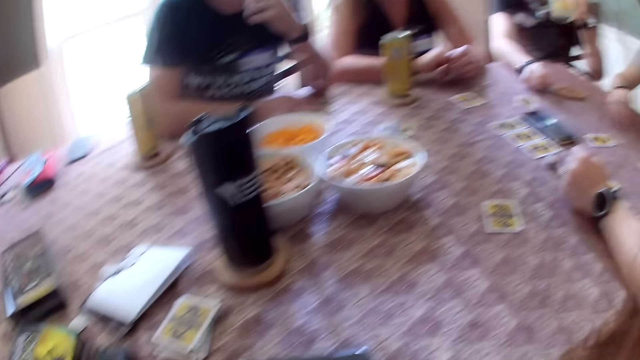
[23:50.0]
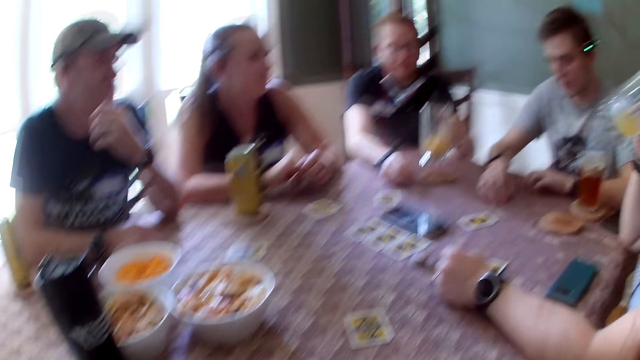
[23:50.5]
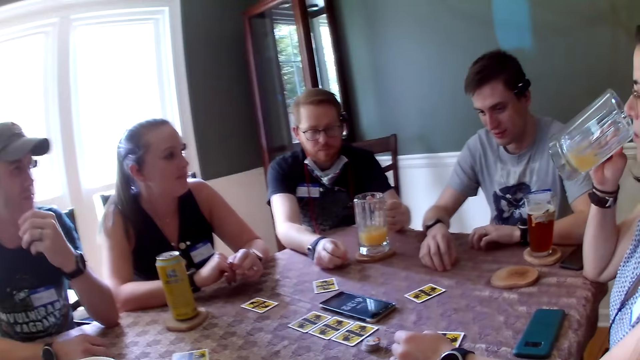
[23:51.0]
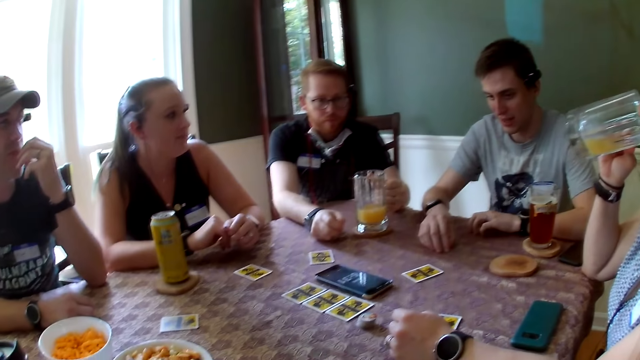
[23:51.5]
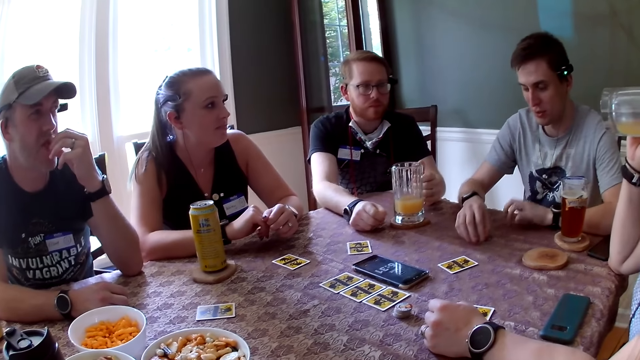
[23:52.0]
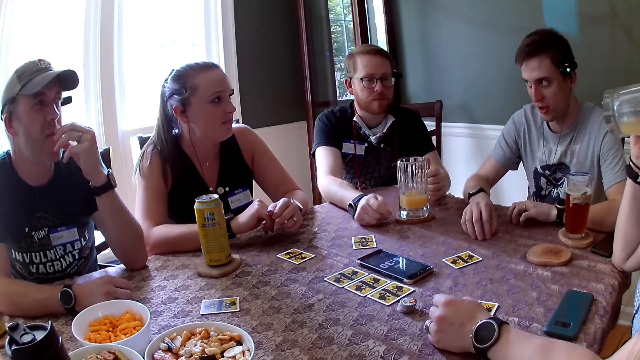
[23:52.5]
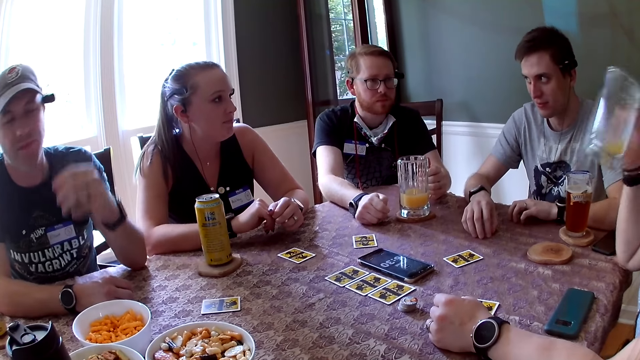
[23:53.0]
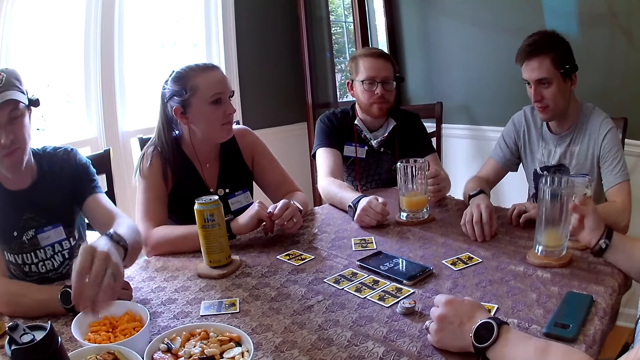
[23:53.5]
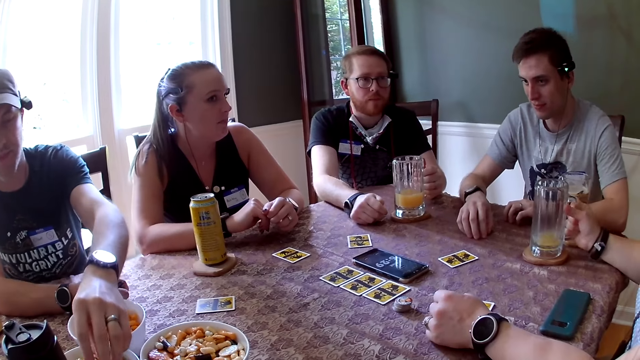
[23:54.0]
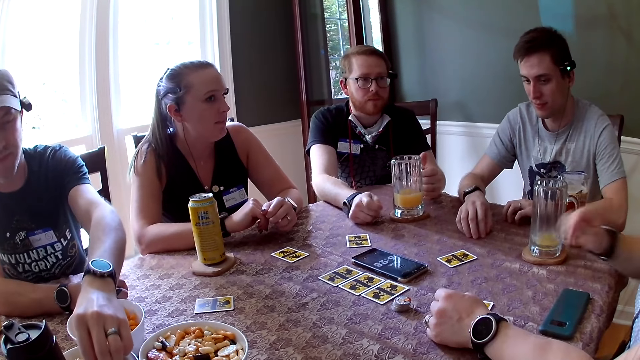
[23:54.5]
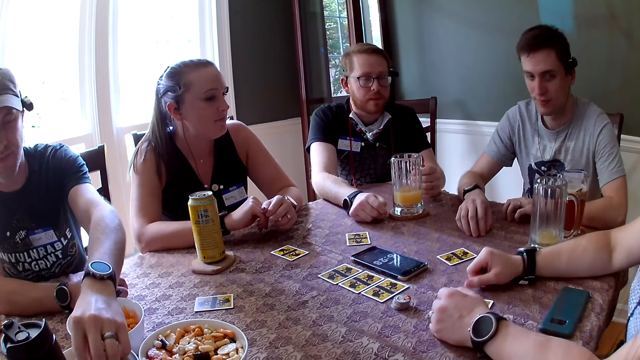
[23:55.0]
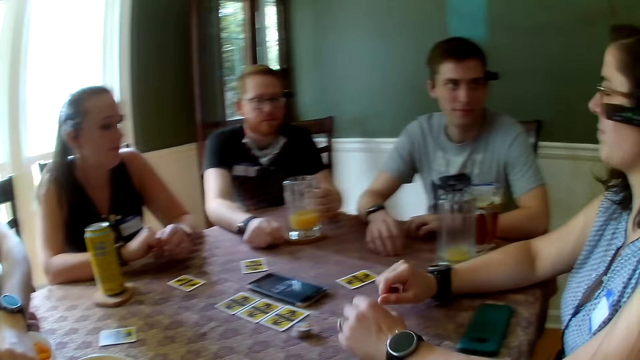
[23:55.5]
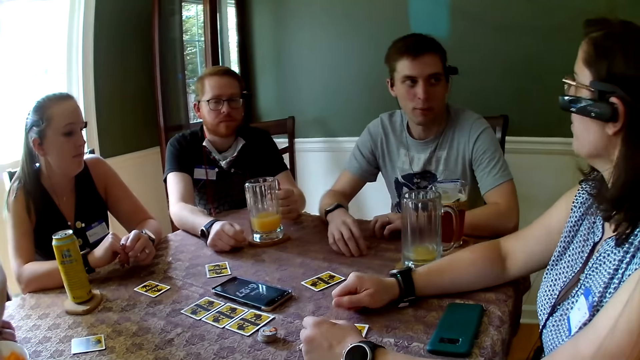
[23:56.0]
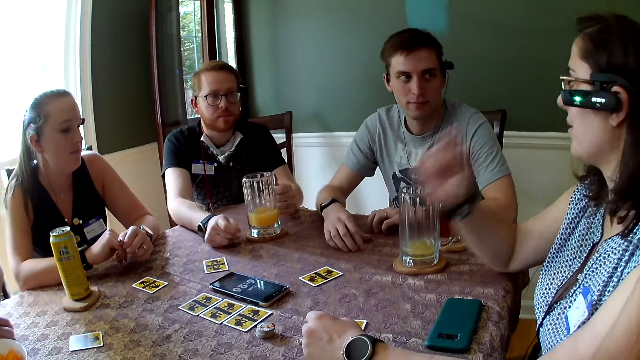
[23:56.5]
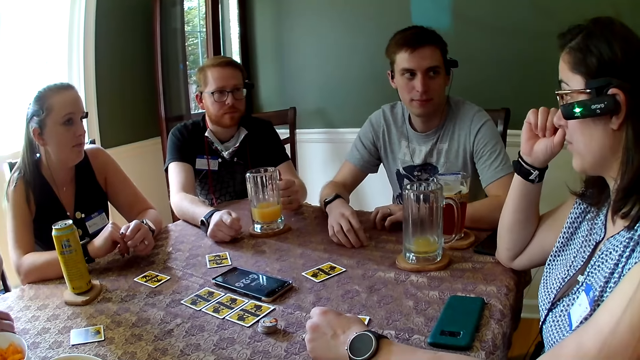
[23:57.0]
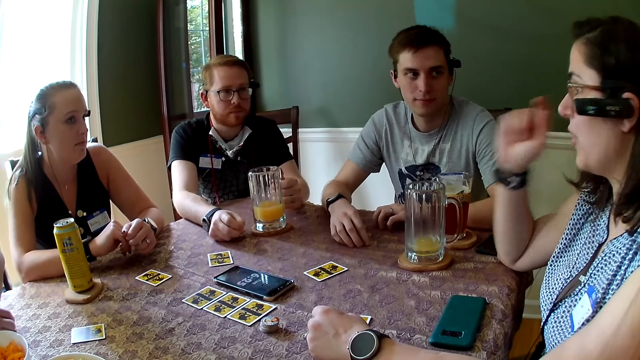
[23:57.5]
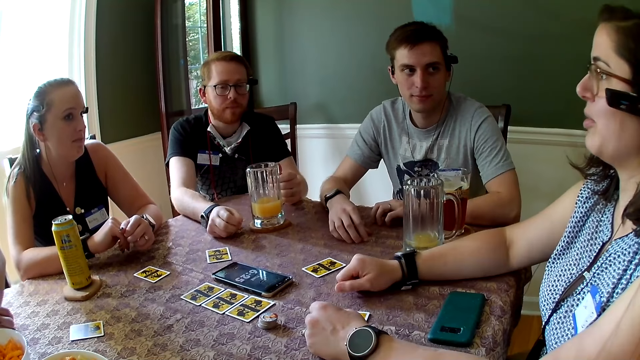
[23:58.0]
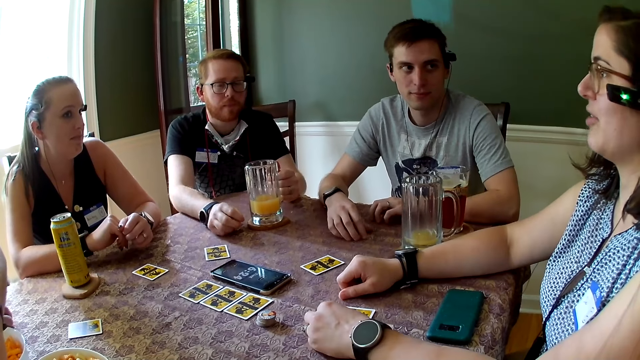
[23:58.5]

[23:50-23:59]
A man drinks the juice in his left hand. A person eats the crisp. Another person puts the glass of juice down. A woman drinks the juice from the cup in her right hand. The woman drops the juice on the table and speaks to another man. A third man takes some snacks from a bowl of snacks with his left hand. The woman puts the hand on the table and moves the hand on the table. The second man speaks to the woman. The woman adjusts the glasses with her right hand, touches the face and speaks to the first man.

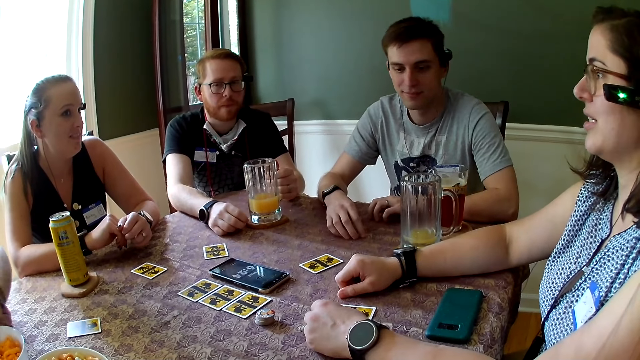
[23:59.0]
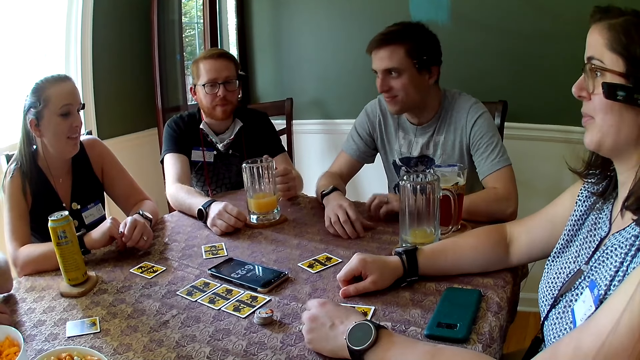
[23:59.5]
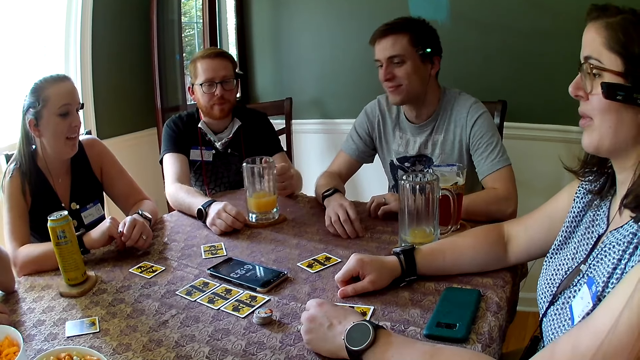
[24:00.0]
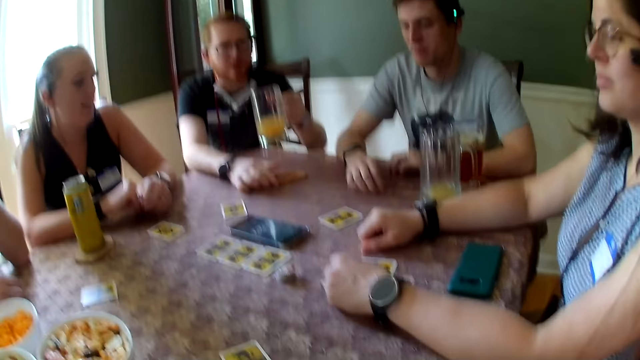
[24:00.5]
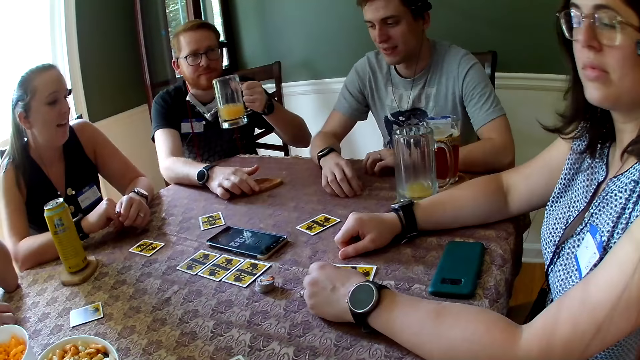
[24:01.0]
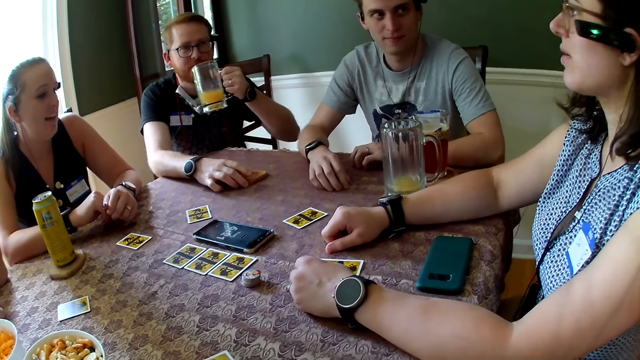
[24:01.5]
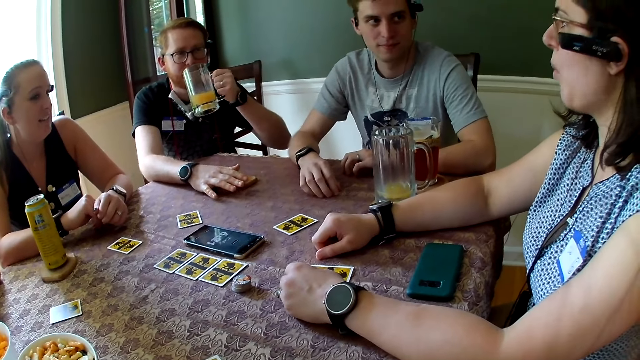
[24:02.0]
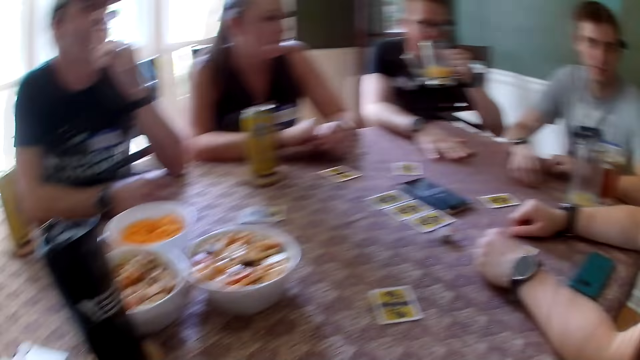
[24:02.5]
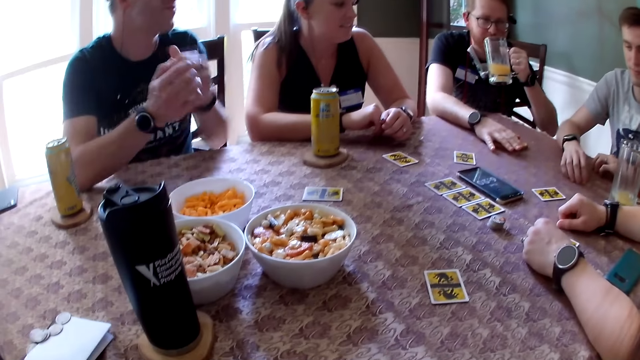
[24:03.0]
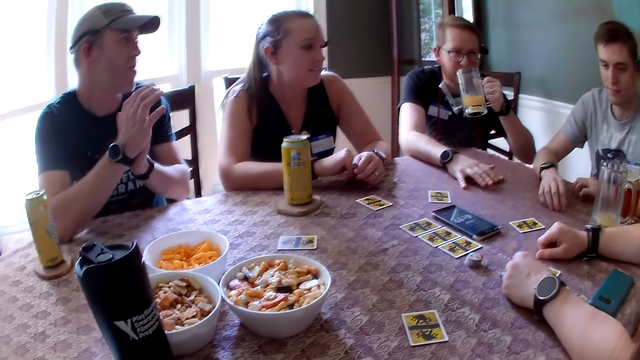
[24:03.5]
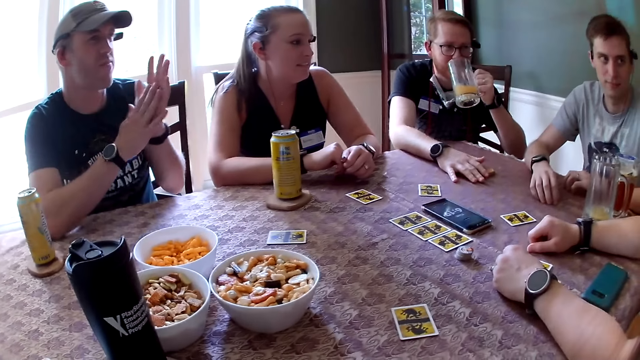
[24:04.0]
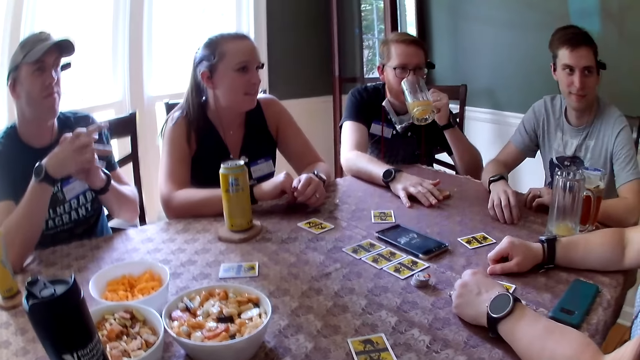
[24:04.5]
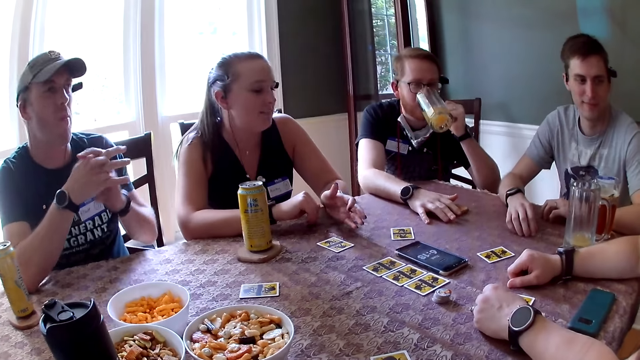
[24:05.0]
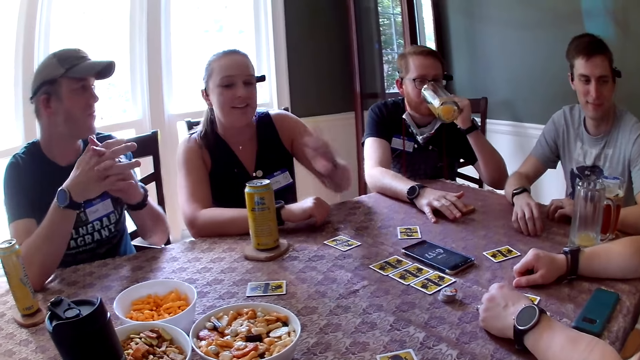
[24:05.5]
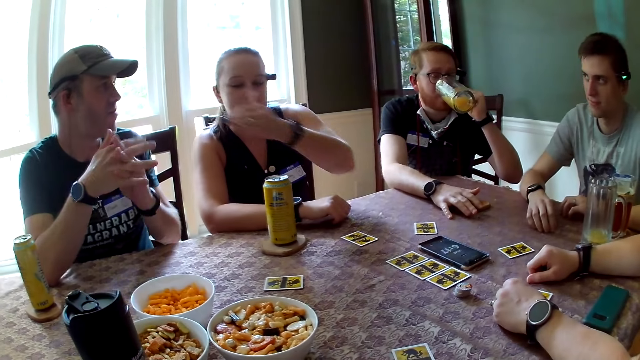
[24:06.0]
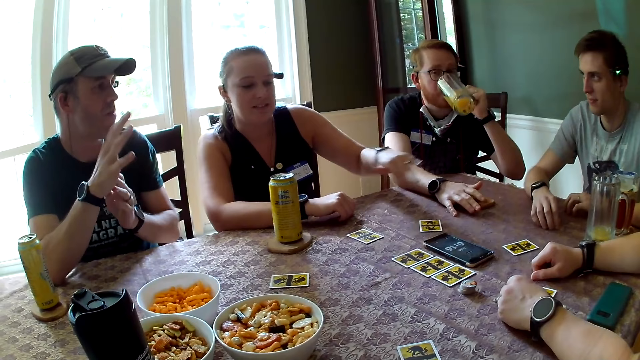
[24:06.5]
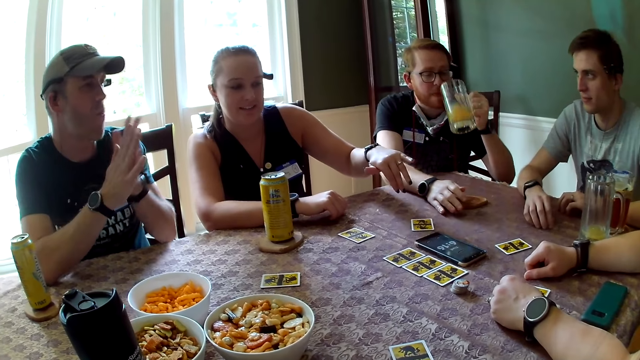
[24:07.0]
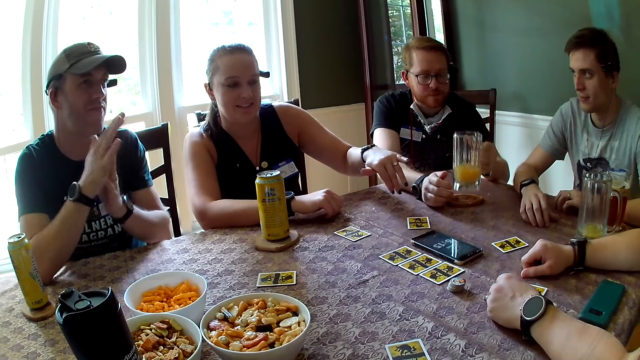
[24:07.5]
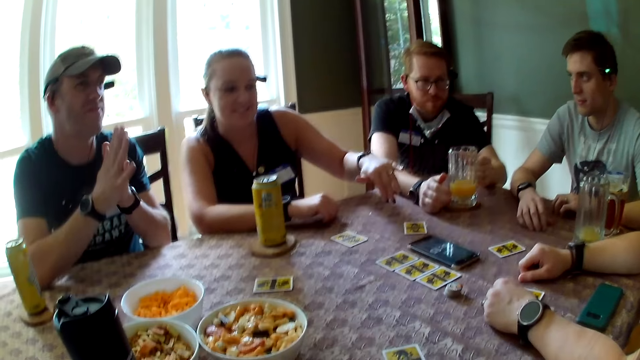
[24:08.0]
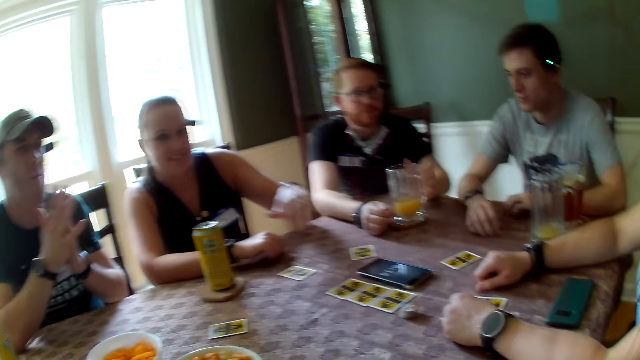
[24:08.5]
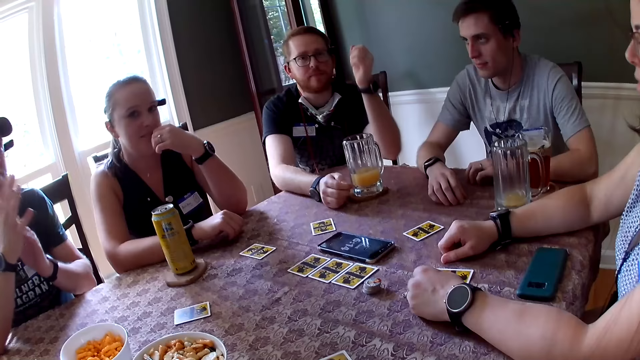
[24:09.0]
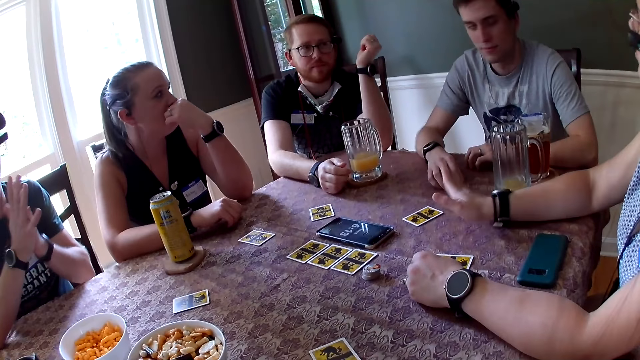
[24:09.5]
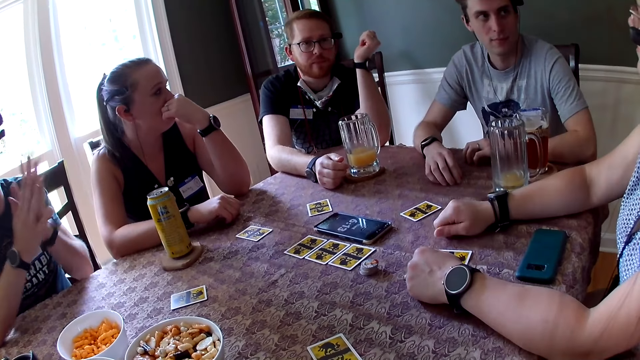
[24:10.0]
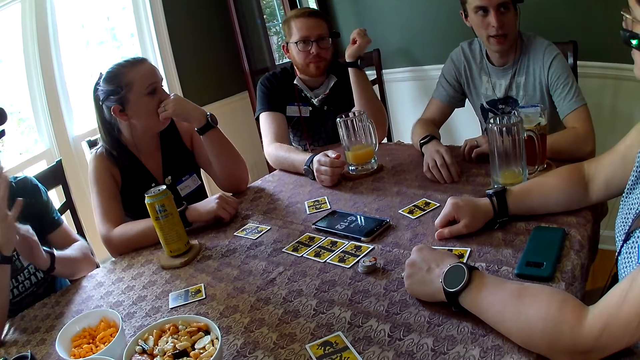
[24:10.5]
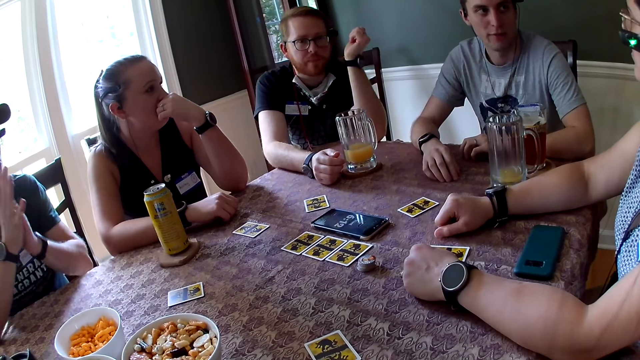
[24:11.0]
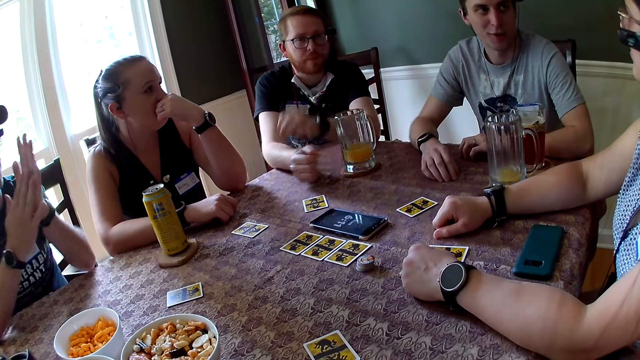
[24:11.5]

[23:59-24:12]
A person stares at another person. A man smiles. The other person moves the card on the table, and moves it again. The camera wearer makes a sound with her mouth. Another man carries a juice from the table with his left hand and speaks to a woman. The woman speaks to the second man. The second man speaks to the woman. A third man rubs his palms together. The second man drinks the juice in his left hand. A third person moves the hand on the table. Another woman speaks to the group of people at the table. The second man drops the cup in his left hand on the table. The camera wearer speaks to the group of people at the table. The third person moves the hand to the face. The first woman speaks to the first man. The second person moves the hand up. A fourth person moves the hand on the table. The second man speaks to the first woman.
